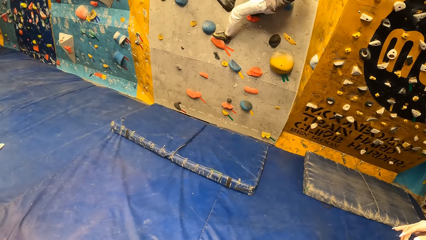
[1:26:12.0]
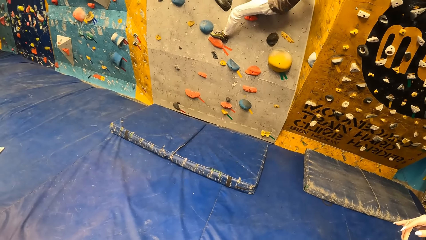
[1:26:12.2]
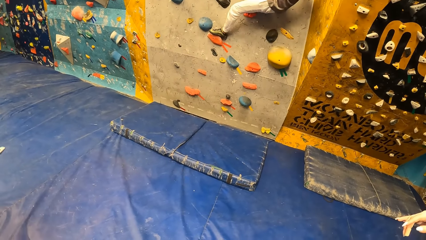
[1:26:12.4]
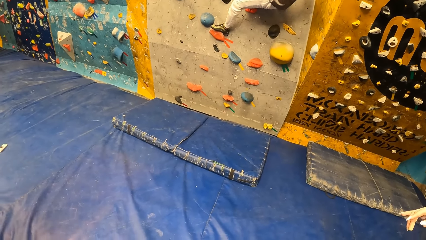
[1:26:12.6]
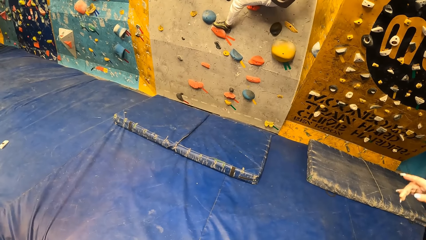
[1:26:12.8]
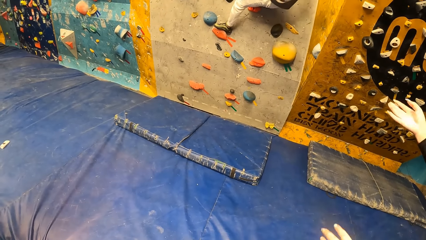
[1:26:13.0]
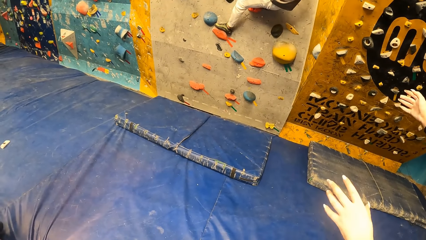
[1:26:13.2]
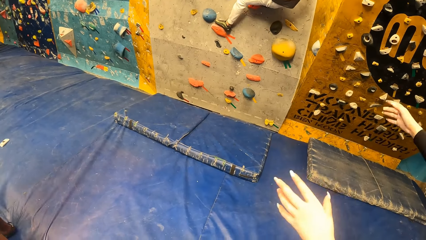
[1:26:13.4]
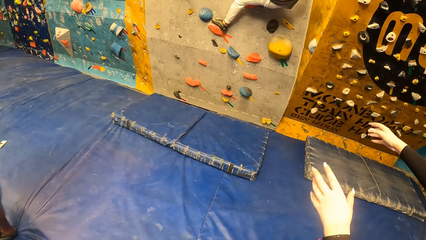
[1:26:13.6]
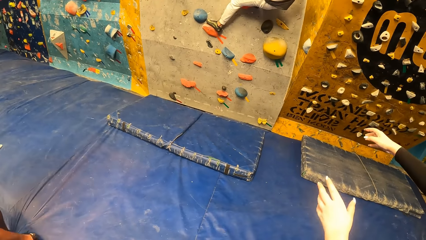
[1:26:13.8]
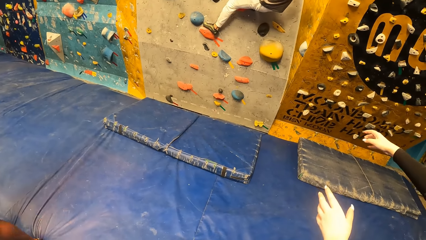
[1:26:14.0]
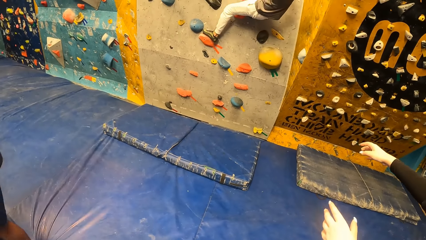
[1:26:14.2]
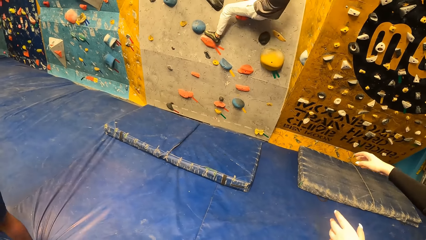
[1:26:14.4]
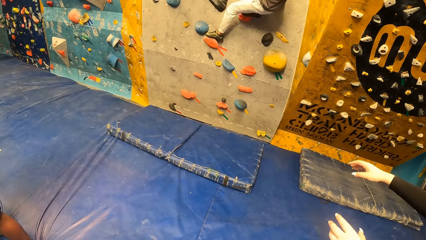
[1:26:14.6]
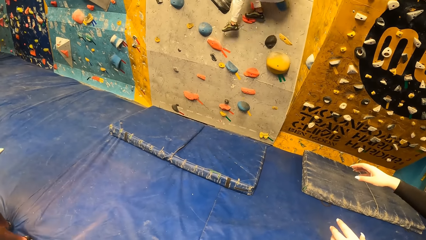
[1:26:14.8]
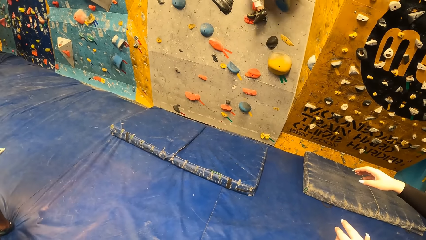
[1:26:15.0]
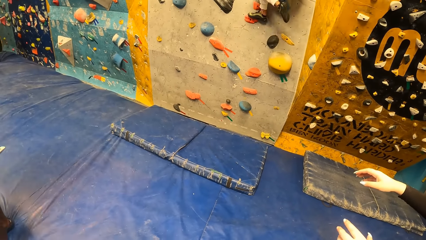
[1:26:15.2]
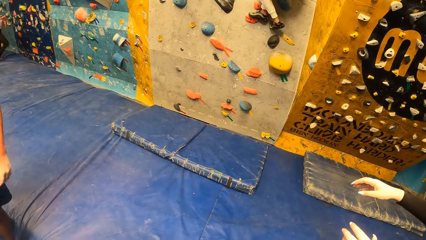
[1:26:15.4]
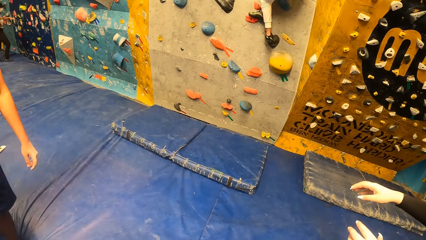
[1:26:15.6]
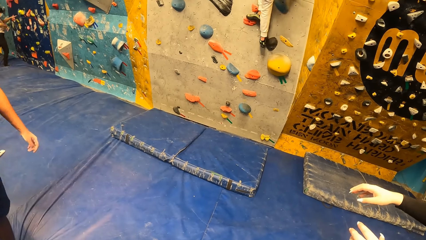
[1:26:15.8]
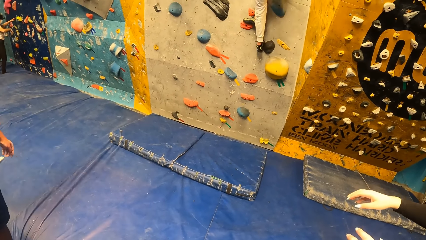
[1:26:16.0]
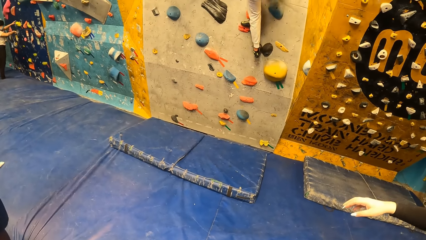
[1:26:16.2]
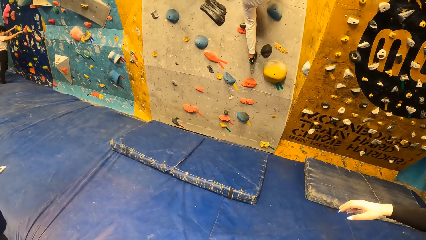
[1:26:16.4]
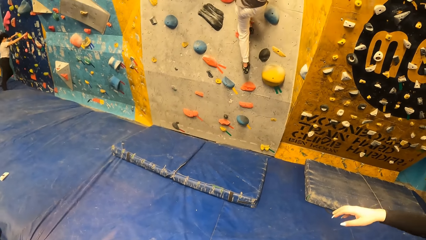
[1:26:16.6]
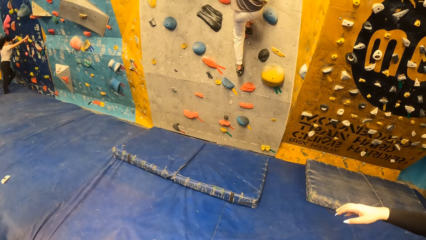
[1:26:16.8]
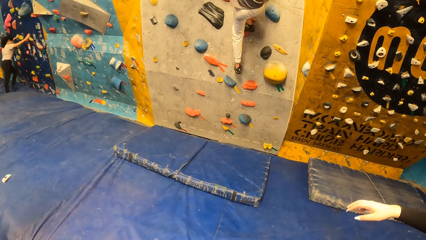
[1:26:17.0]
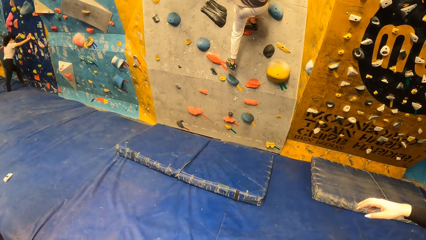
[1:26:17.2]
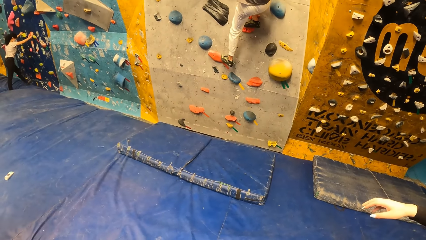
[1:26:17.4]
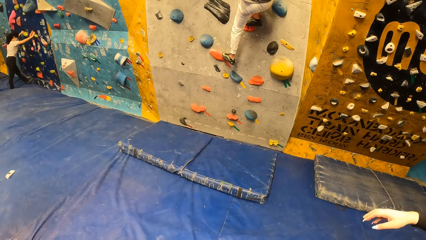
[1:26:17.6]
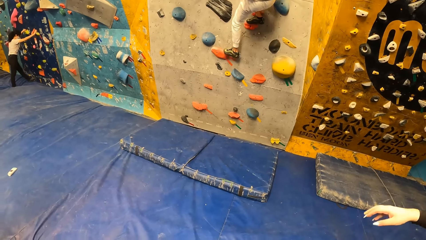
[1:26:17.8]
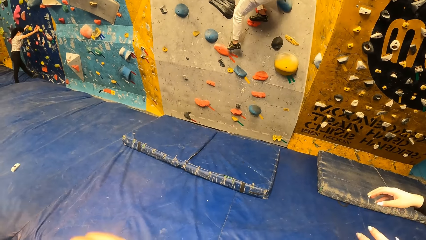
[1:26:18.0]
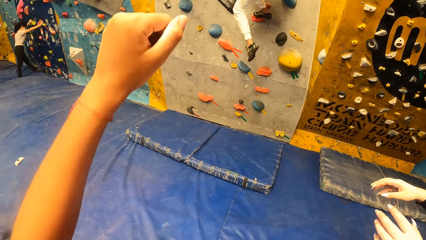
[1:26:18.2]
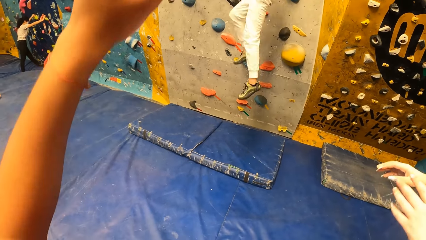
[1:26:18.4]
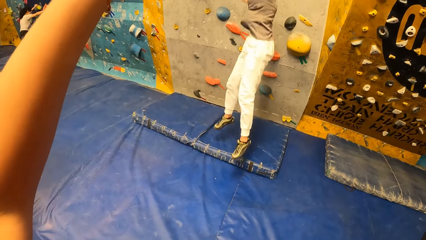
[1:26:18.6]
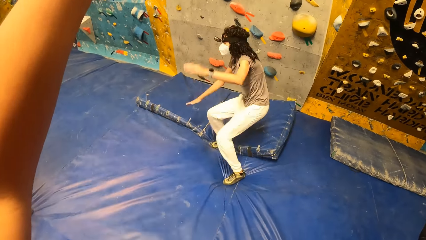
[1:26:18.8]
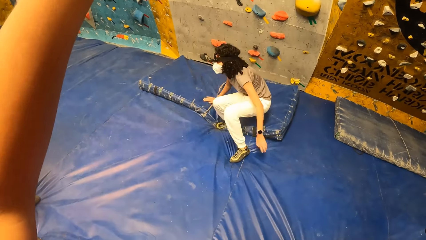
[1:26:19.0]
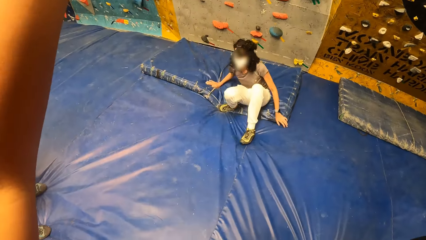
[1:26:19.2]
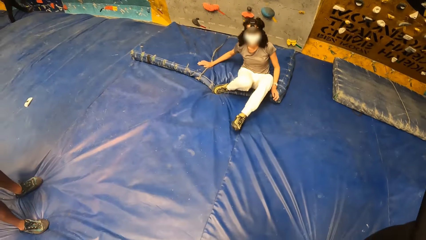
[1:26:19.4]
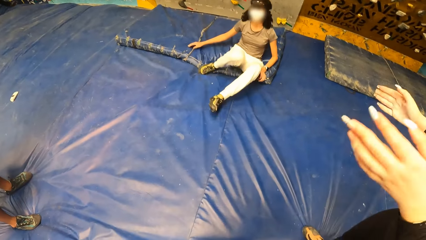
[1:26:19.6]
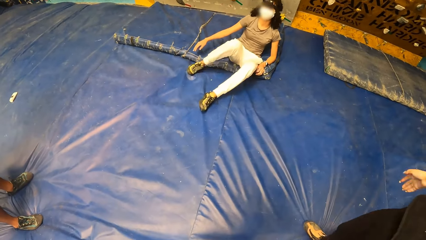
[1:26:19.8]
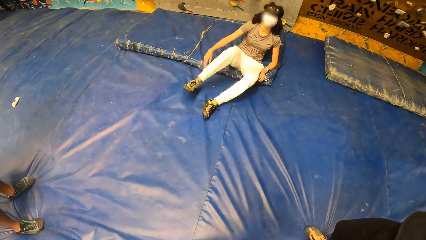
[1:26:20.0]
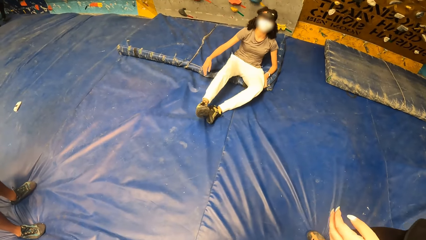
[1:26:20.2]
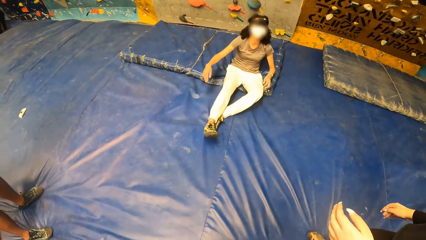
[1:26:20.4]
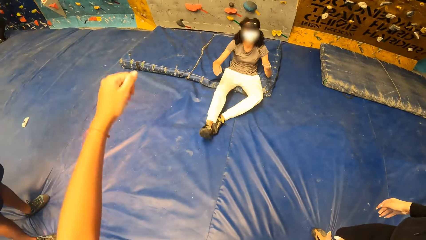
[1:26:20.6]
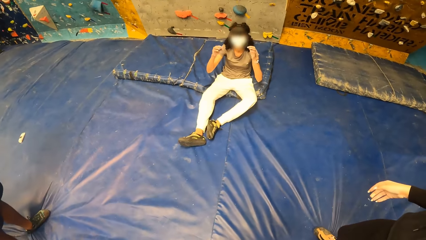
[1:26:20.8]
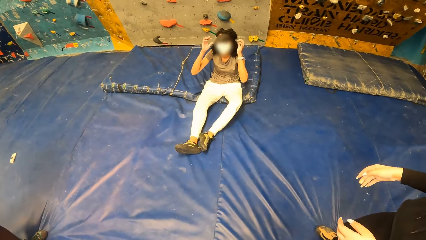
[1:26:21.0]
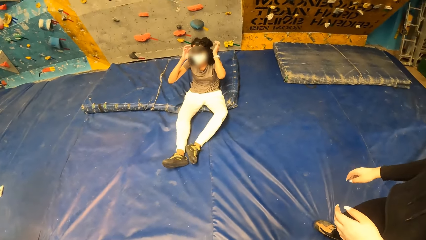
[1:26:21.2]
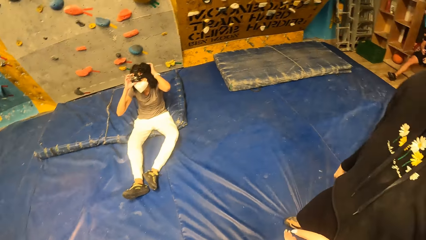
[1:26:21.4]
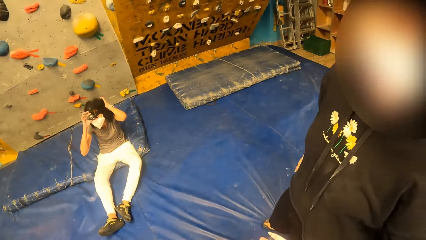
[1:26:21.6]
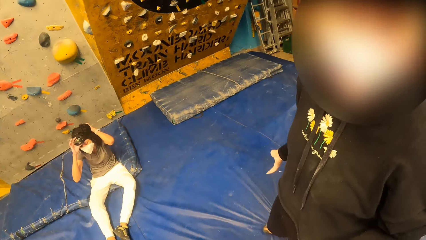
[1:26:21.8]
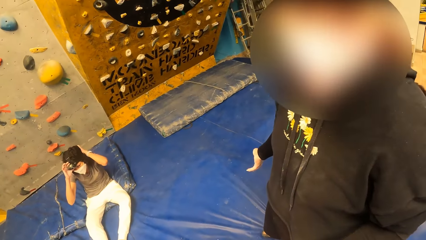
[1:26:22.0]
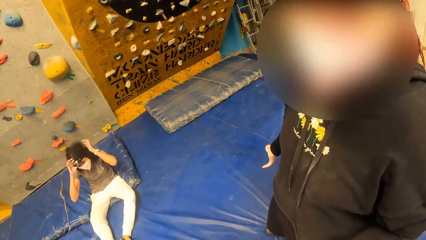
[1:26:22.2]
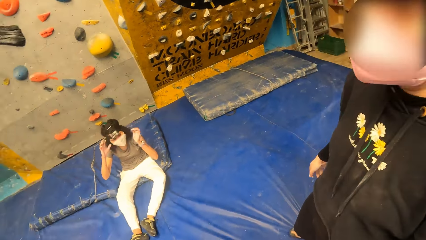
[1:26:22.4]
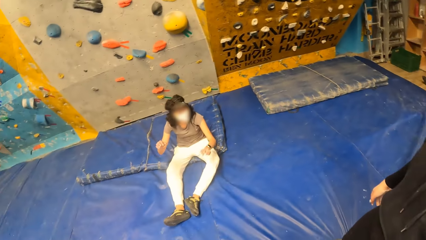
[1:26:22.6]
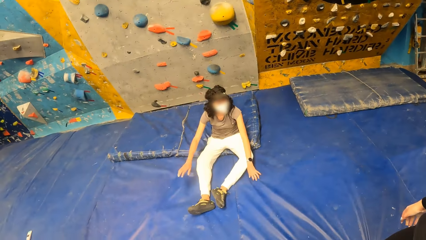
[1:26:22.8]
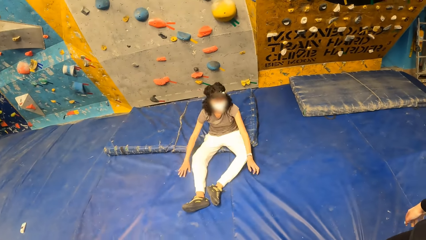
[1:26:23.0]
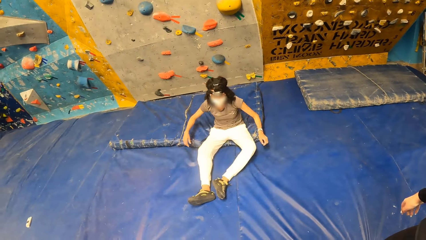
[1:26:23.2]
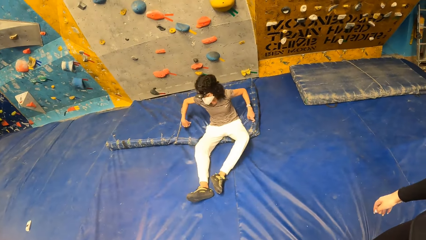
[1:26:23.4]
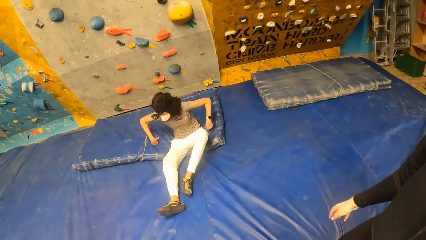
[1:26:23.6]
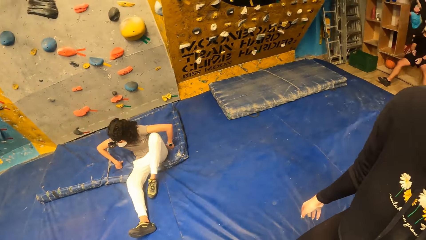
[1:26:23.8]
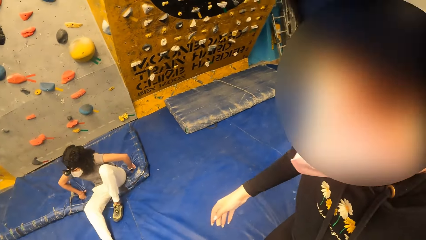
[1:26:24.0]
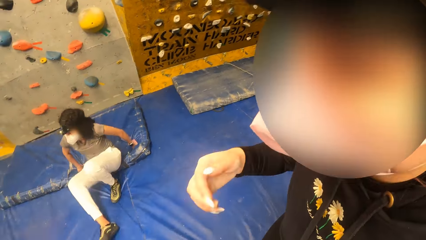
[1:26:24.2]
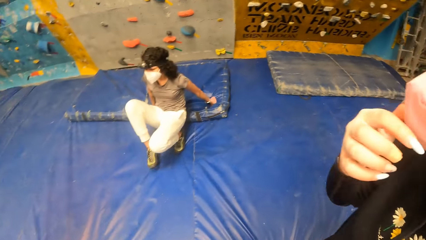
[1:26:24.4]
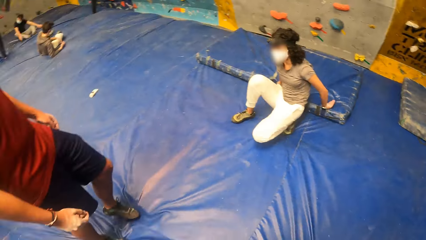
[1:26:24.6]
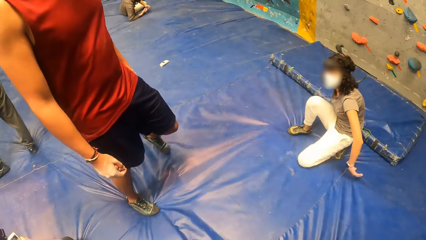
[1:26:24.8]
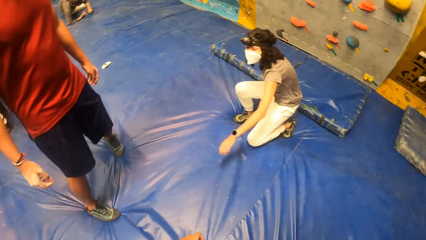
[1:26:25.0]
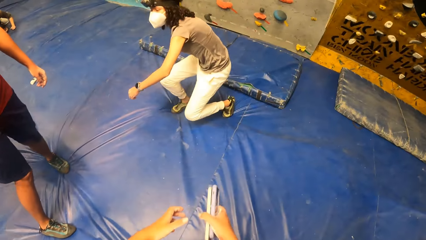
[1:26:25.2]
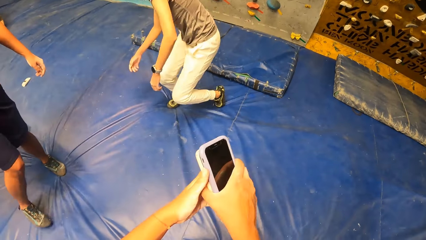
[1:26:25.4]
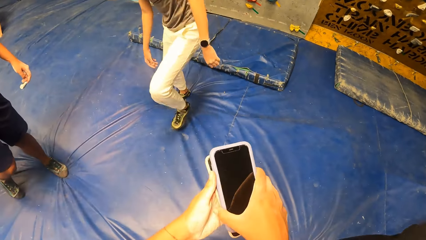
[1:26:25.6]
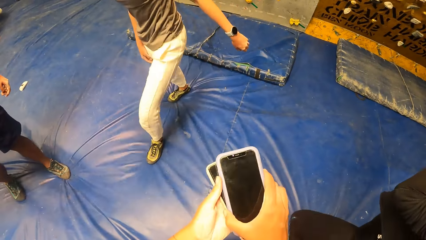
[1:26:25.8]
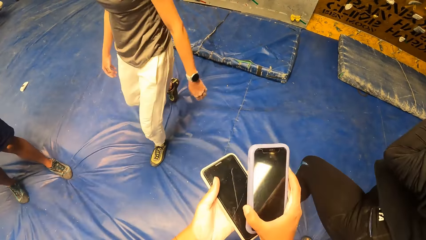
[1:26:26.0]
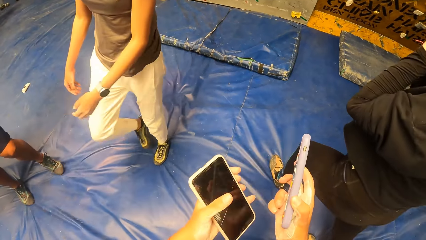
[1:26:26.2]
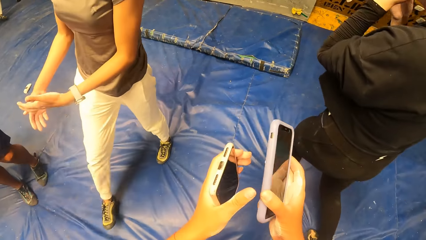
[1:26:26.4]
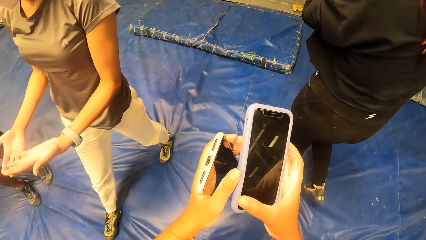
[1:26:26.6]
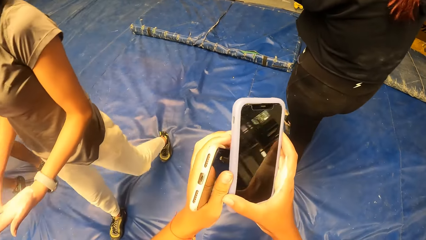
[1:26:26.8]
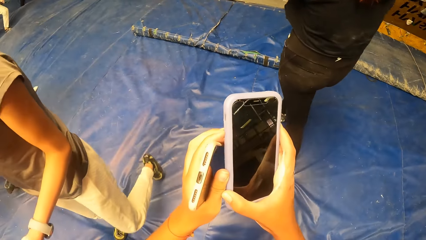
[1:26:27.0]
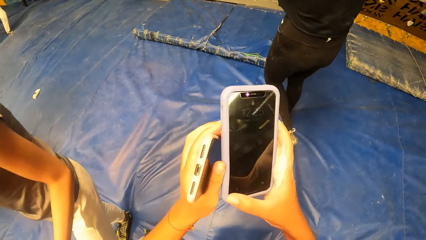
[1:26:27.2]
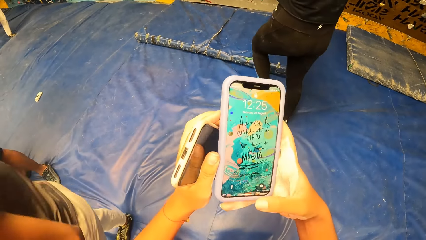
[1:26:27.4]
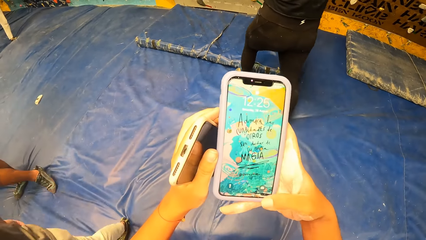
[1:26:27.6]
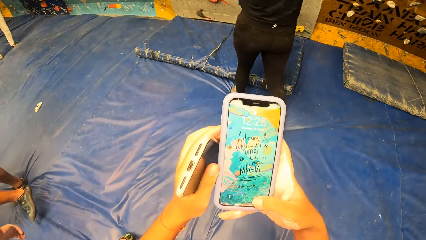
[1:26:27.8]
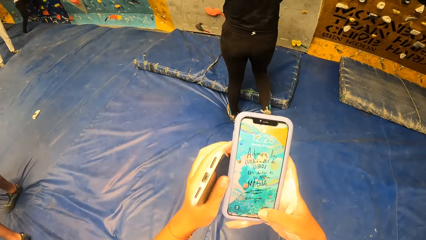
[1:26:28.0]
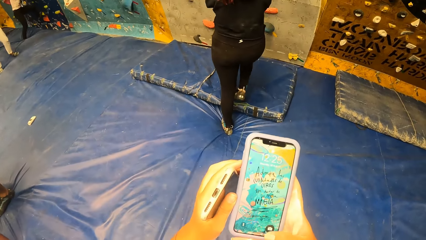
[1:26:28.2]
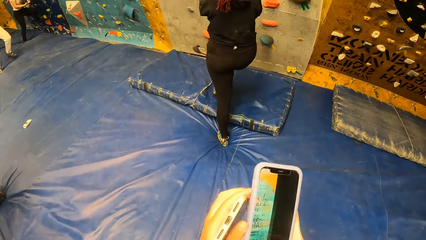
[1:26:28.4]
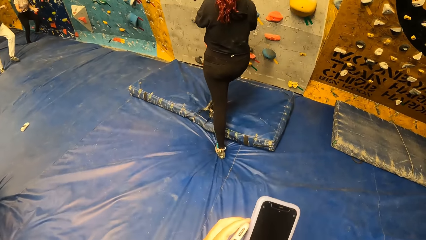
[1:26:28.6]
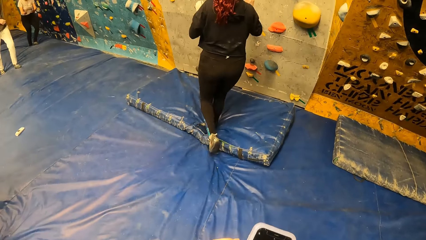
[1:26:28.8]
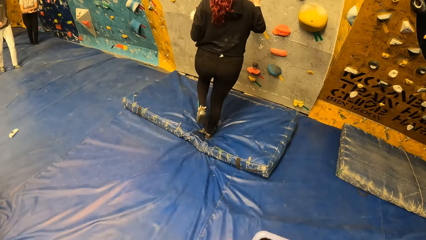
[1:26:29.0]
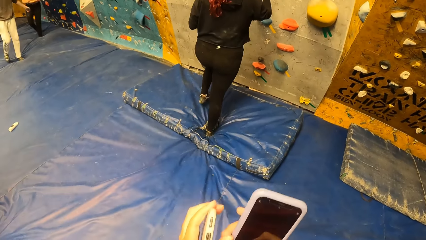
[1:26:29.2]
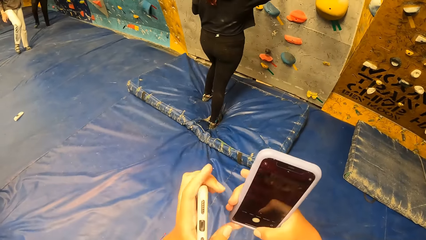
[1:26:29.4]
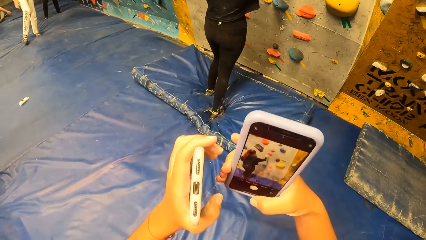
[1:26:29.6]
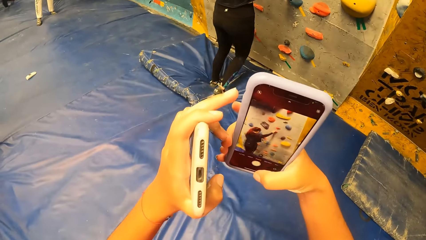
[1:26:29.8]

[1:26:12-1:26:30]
The camera wearer looks at a person. She lifts up her left hand above her head. The woman jumps down from the wall to the trampoline and sits on the trampoline. The camera wearer looks at the person. She looks at another person. The woman stands up. The camera wearer looks around the climbing room. The woman moves away from the wall. The camera wearer holds both phones with her hands. Another woman moves towards the wall. The camera wearer presses the phone on her right hand. She operates the phone with the right hand.
